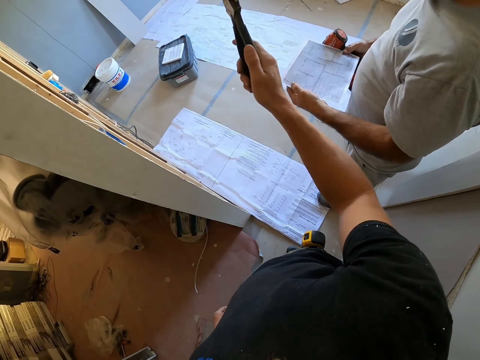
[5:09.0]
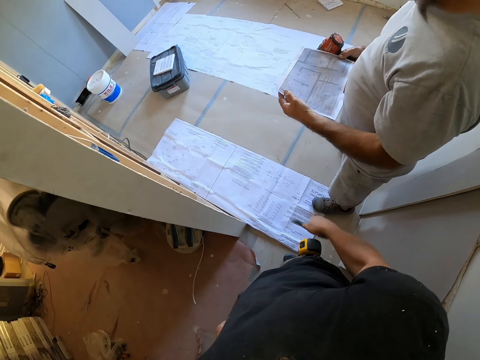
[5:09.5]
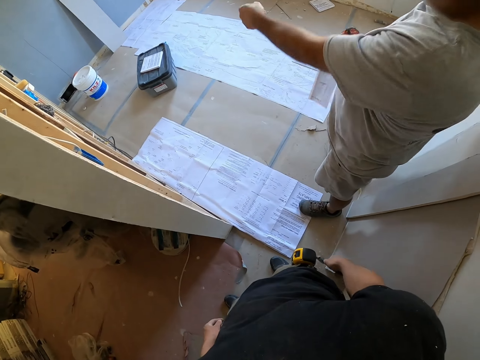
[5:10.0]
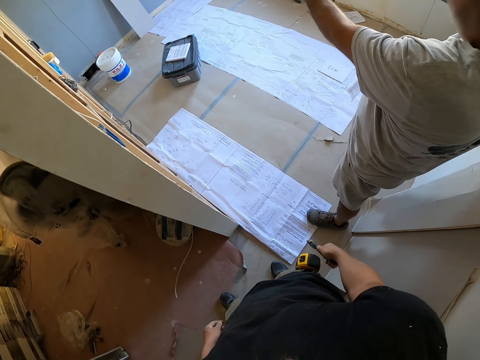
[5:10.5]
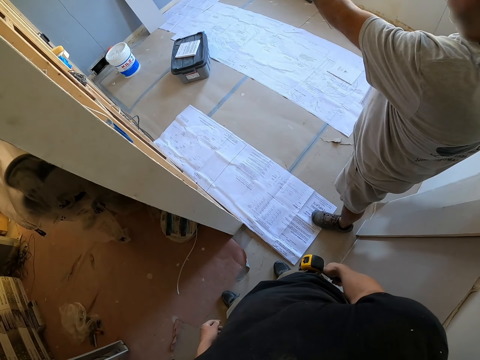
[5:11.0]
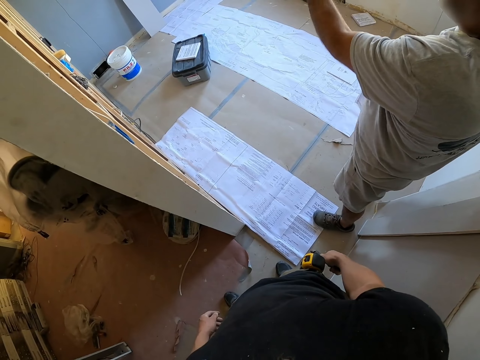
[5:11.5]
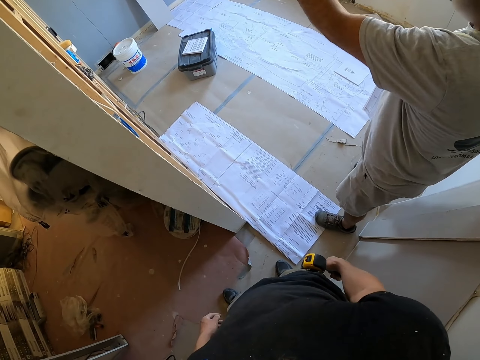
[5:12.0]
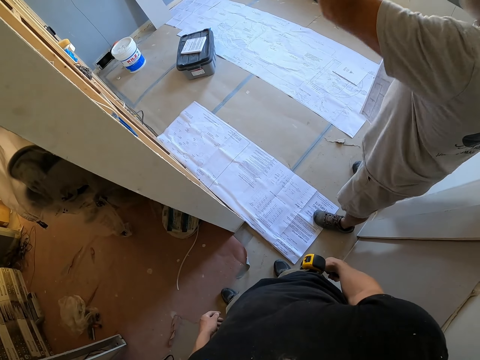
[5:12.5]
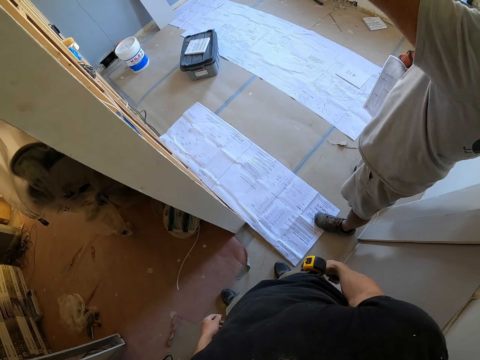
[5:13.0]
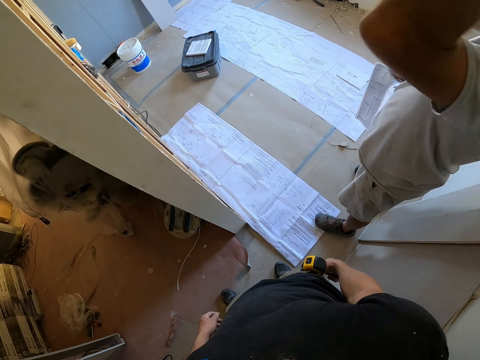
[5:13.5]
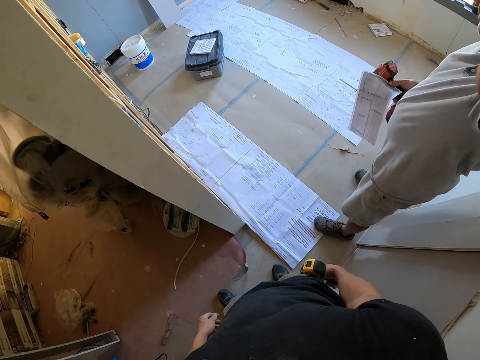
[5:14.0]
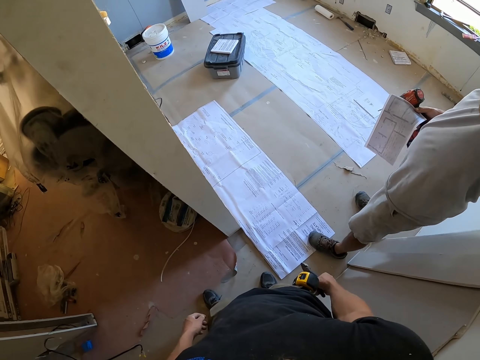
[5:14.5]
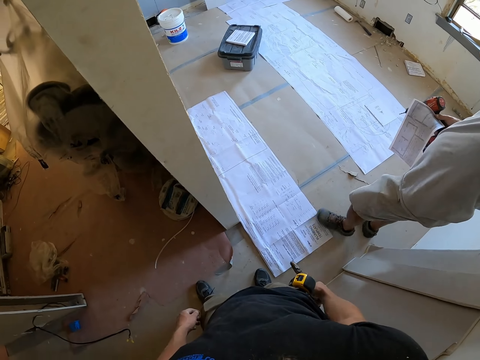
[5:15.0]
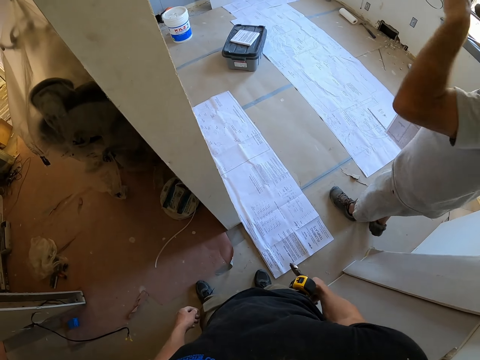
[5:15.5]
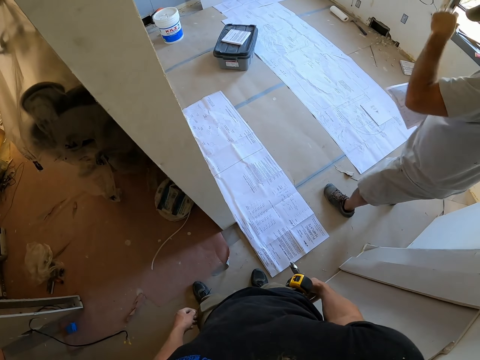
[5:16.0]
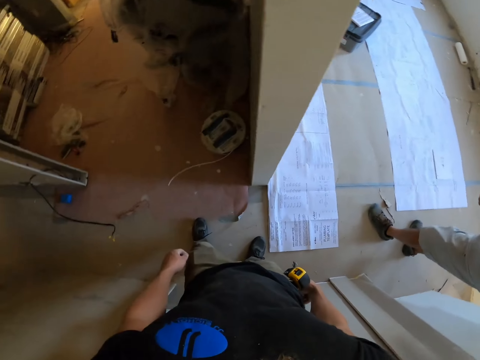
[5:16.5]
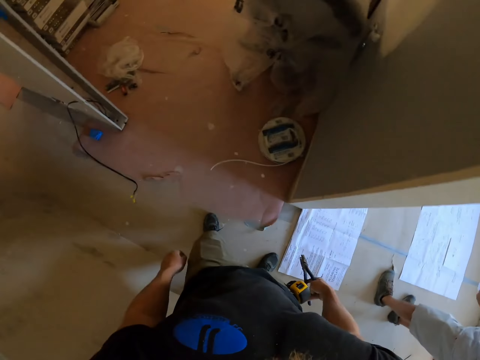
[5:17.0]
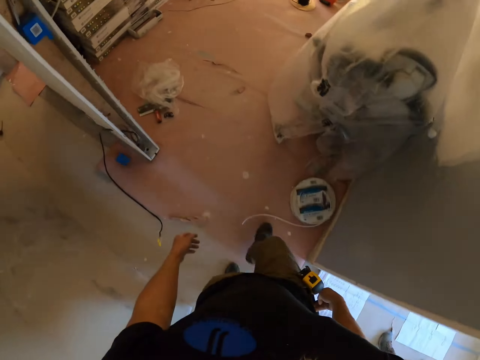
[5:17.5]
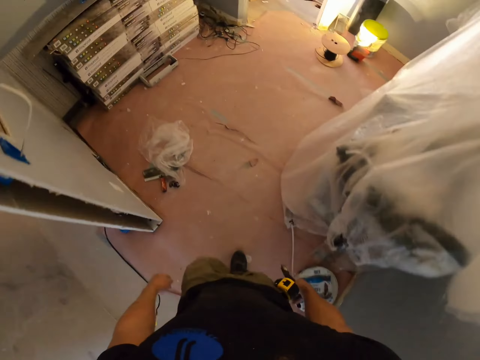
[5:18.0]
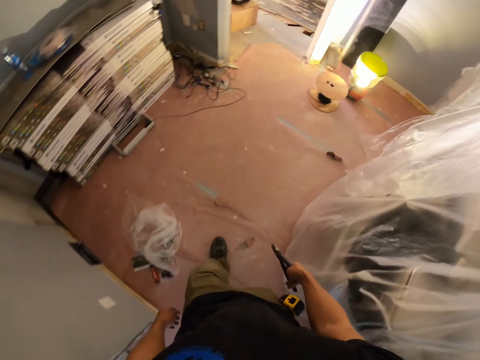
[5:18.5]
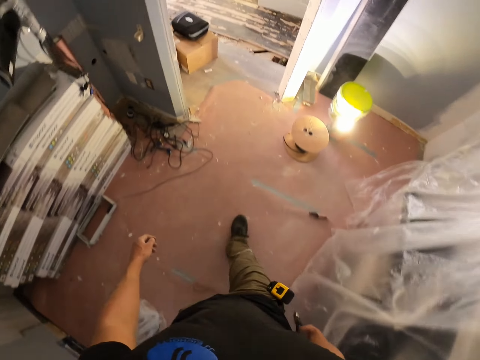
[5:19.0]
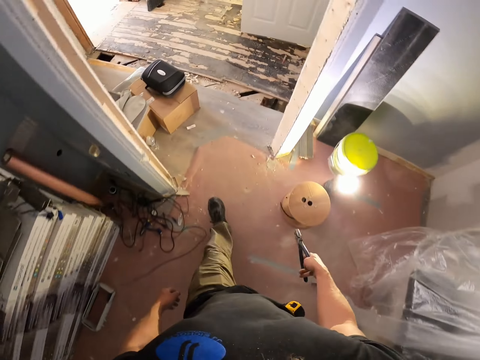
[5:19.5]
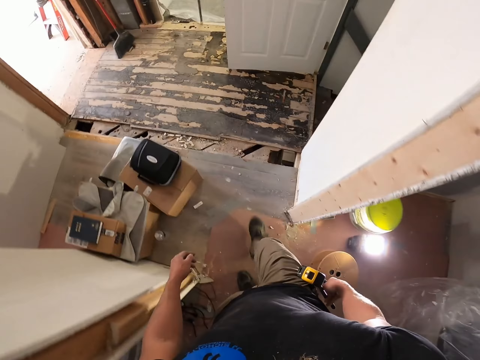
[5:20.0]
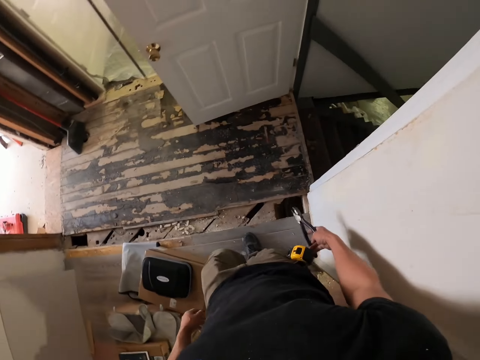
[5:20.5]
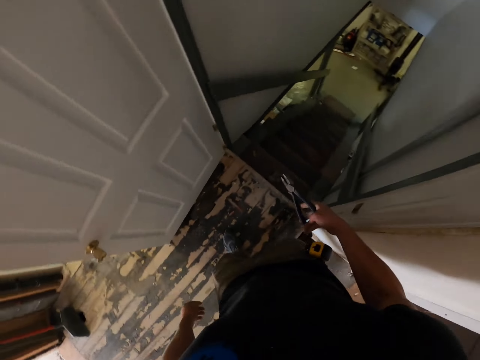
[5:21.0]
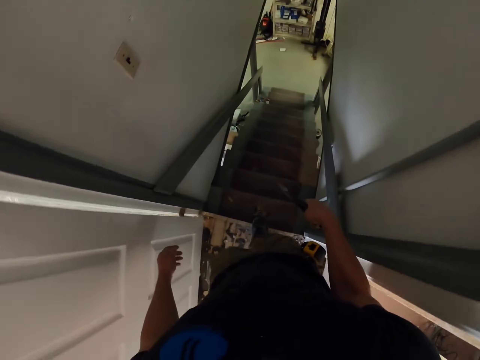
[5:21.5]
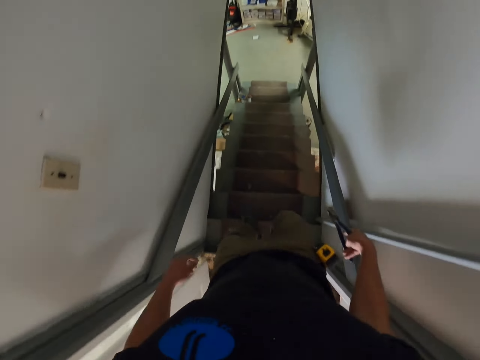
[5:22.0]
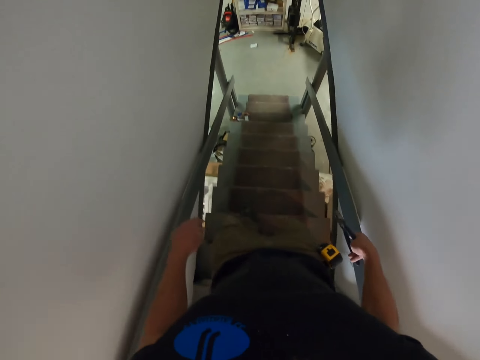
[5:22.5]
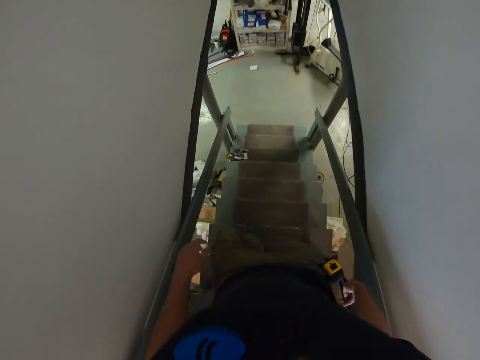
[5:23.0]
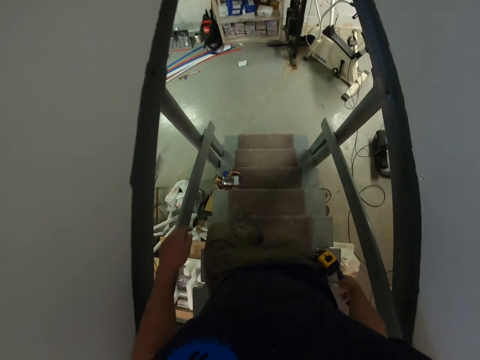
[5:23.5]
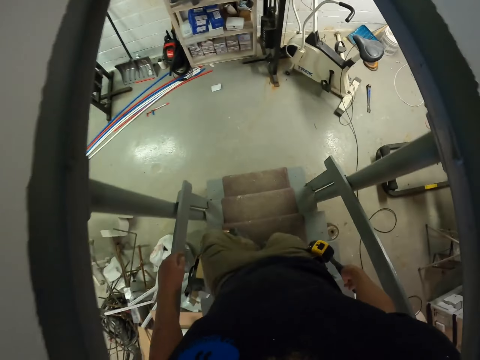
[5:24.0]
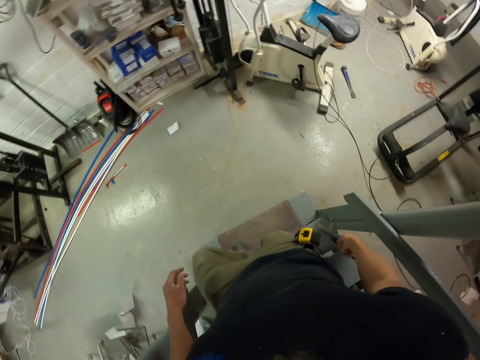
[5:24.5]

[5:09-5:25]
The camera wearer walks into the other room. They walk down the stairs.

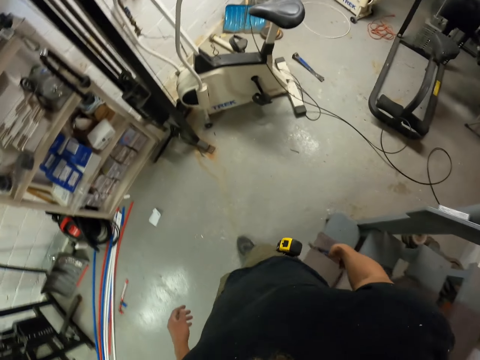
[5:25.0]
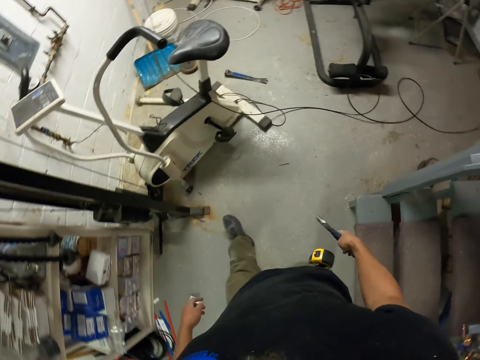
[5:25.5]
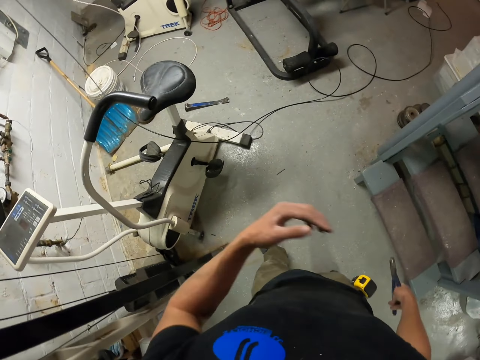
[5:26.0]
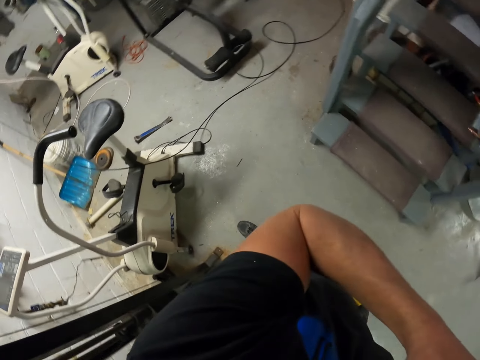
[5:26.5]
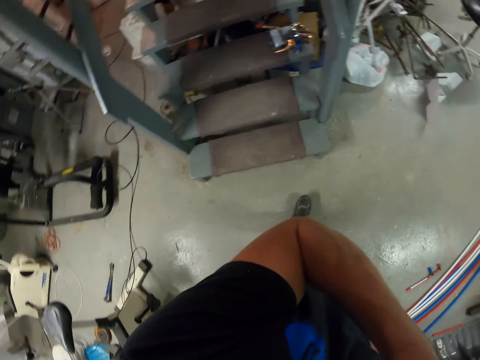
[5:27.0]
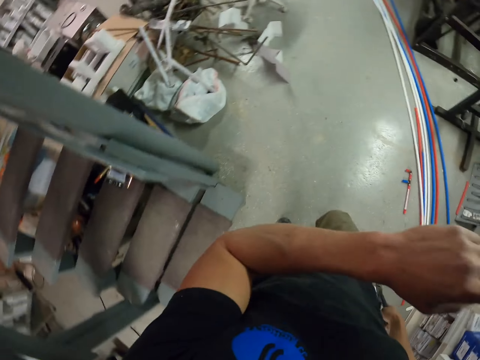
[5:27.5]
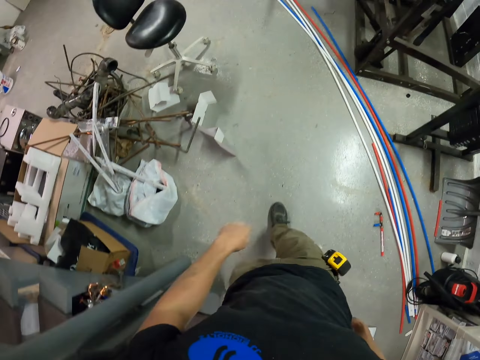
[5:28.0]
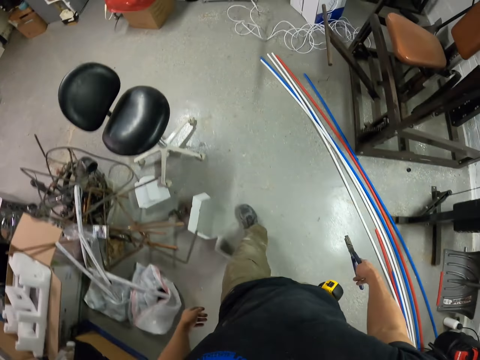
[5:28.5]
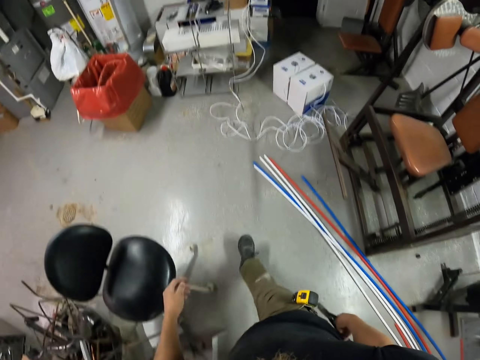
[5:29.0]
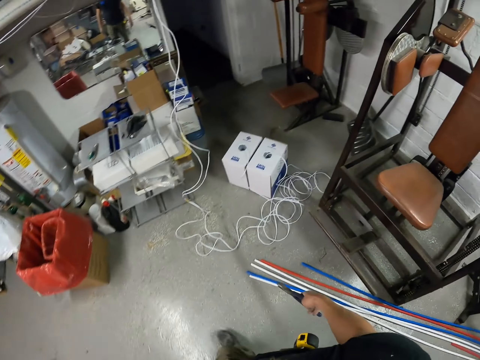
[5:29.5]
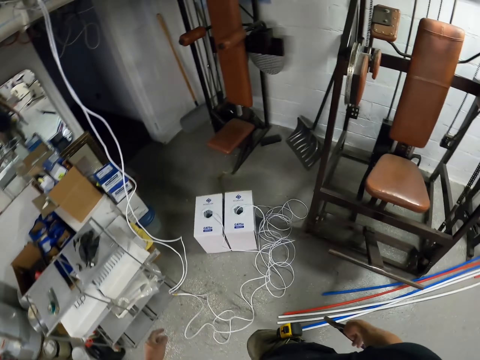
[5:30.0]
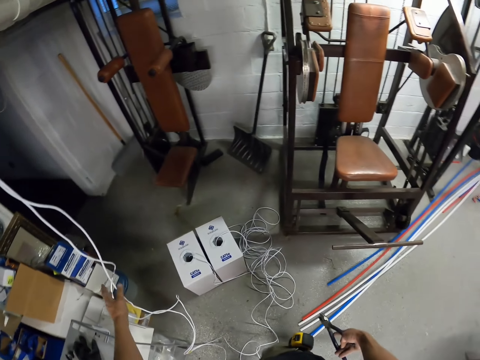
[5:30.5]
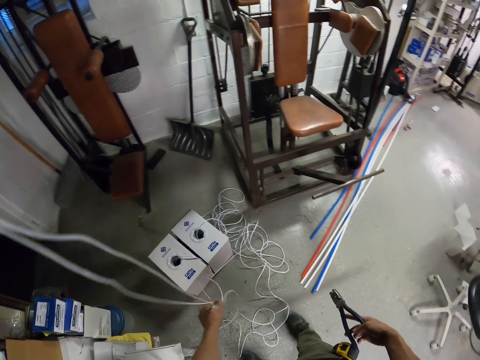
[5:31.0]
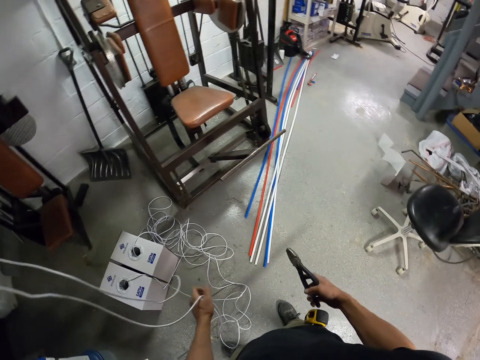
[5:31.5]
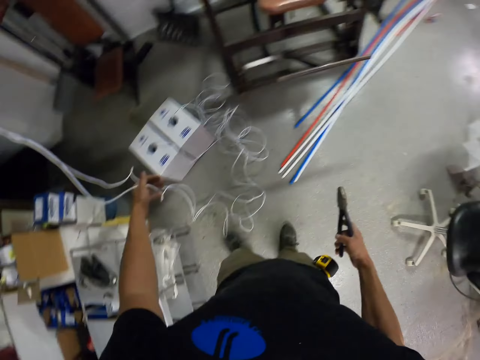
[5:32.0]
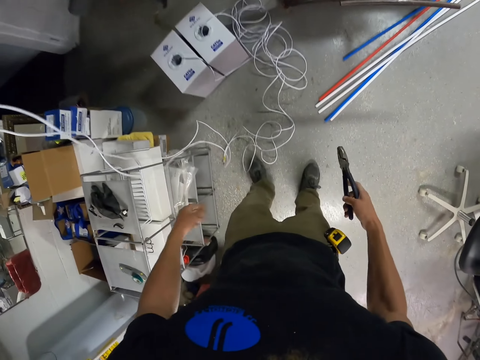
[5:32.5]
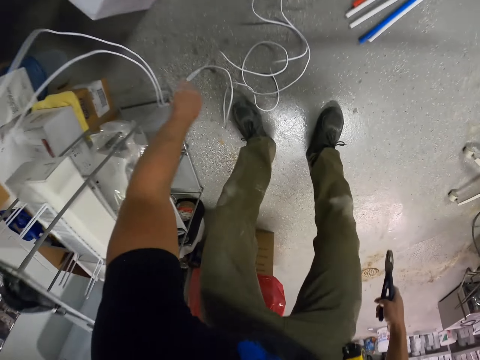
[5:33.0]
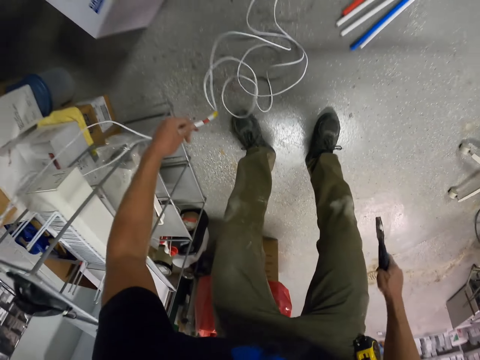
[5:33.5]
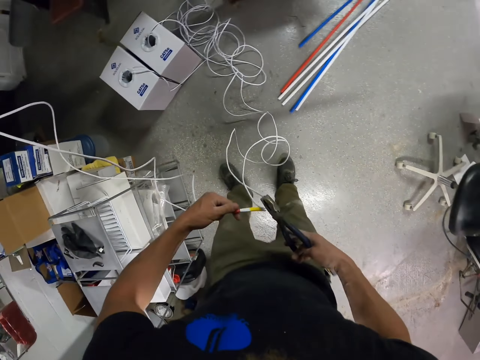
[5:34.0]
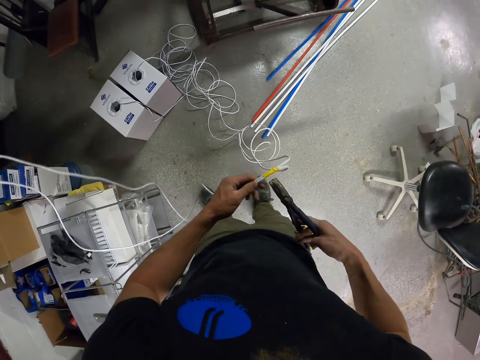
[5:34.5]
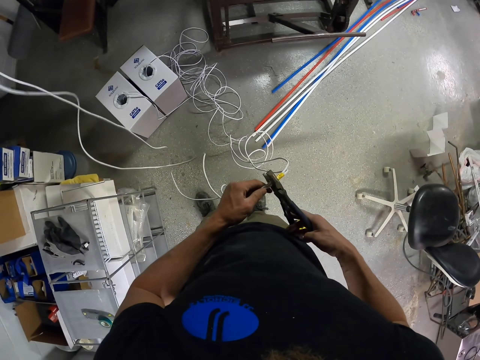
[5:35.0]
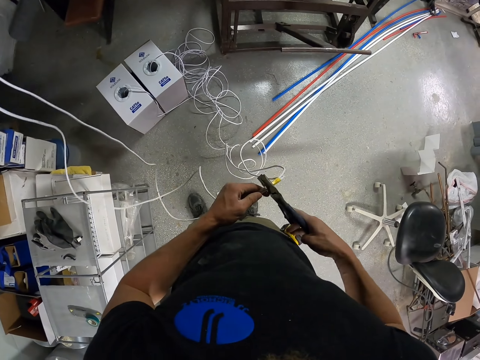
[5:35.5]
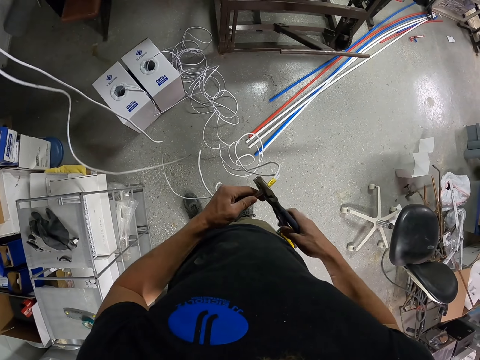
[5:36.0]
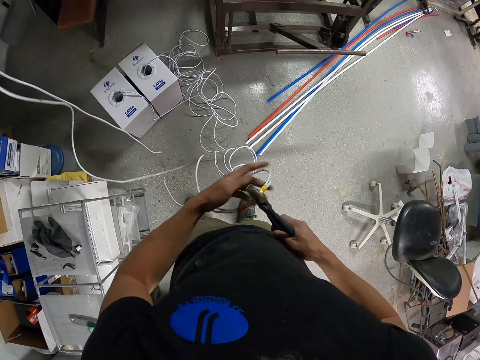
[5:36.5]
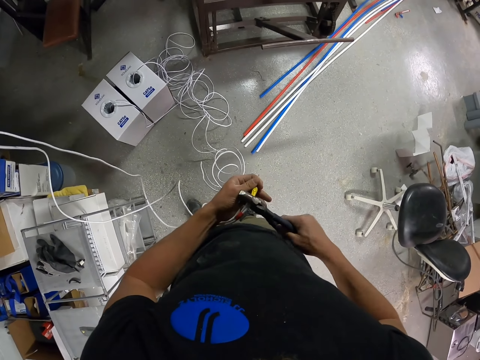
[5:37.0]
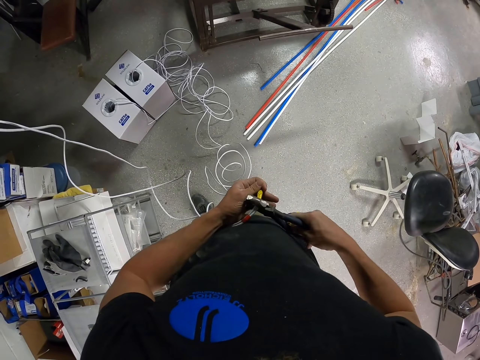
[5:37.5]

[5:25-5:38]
The camera wearer touches their face. They walk. They touch a white electric wire. They hold the wire. They pick up the wire. They cut the electric wire with the pliers.
